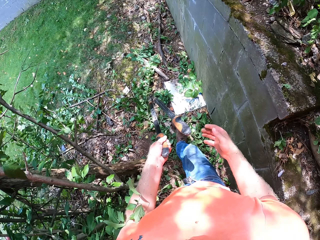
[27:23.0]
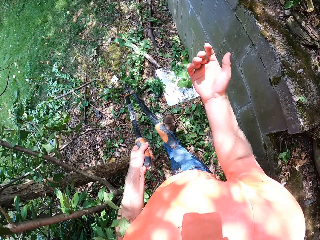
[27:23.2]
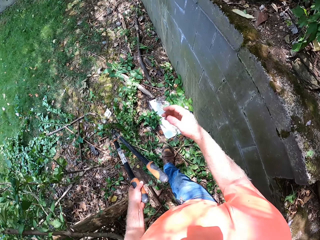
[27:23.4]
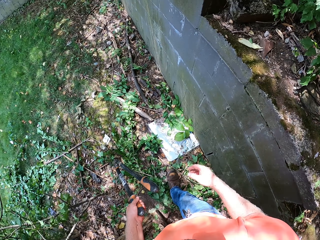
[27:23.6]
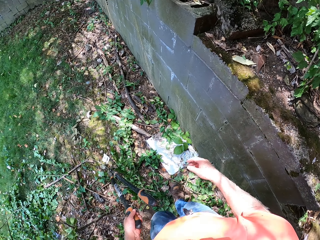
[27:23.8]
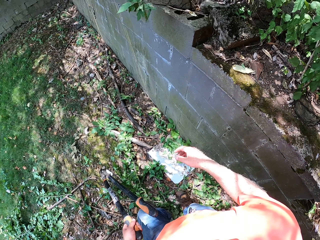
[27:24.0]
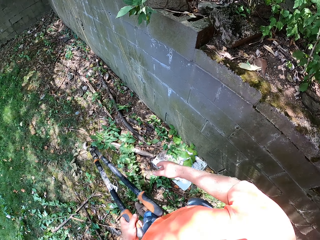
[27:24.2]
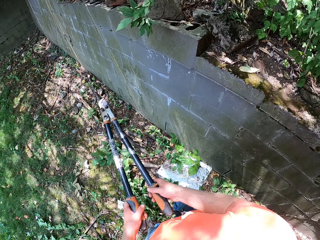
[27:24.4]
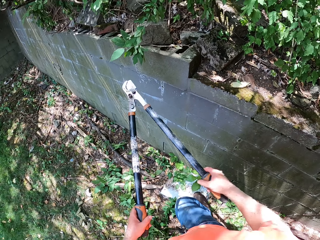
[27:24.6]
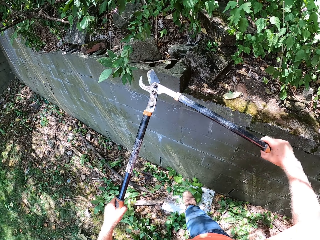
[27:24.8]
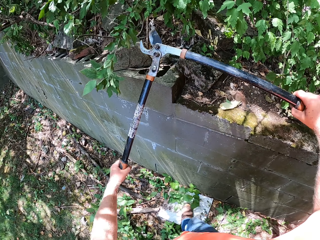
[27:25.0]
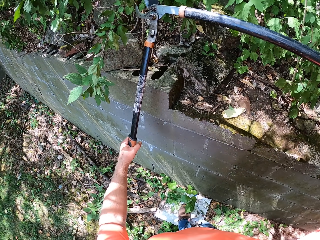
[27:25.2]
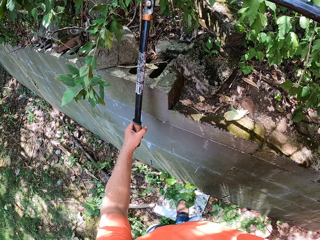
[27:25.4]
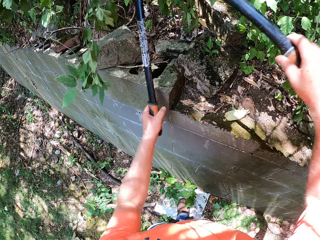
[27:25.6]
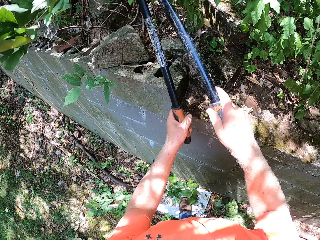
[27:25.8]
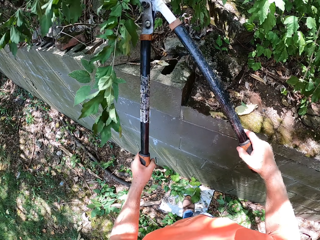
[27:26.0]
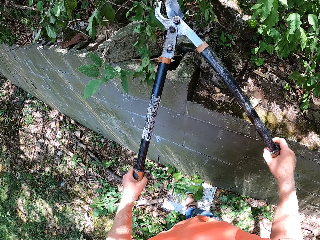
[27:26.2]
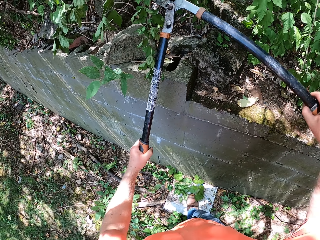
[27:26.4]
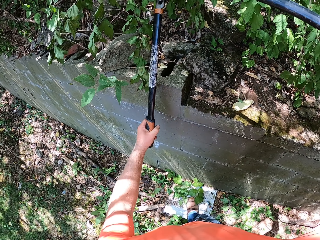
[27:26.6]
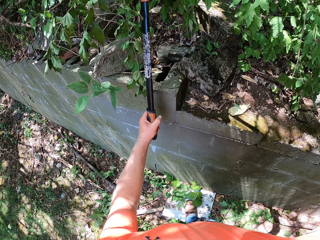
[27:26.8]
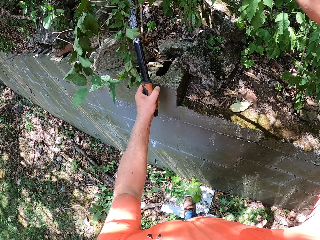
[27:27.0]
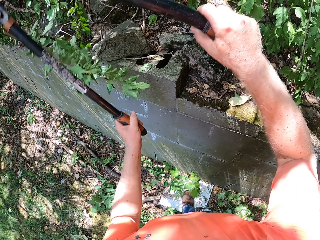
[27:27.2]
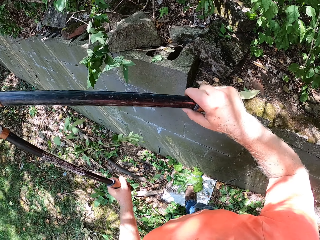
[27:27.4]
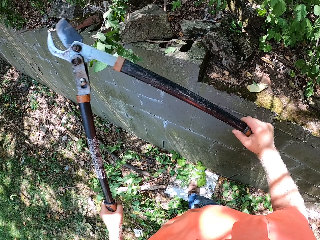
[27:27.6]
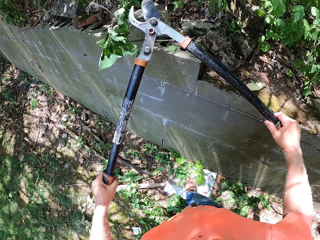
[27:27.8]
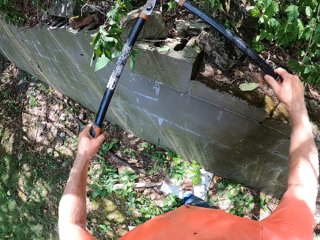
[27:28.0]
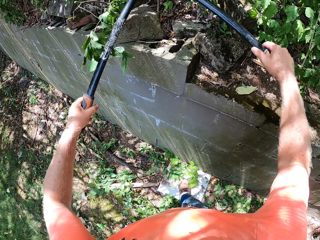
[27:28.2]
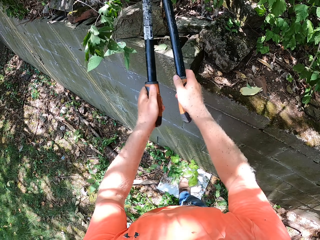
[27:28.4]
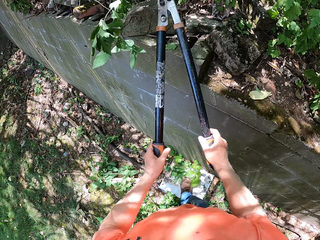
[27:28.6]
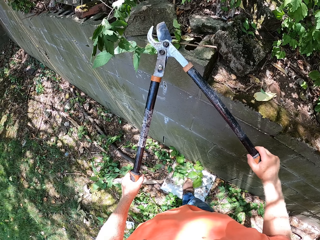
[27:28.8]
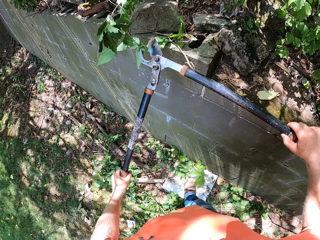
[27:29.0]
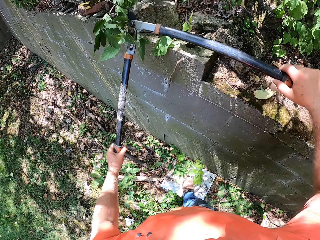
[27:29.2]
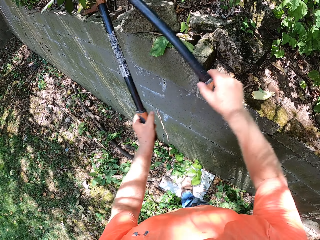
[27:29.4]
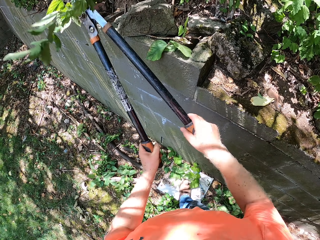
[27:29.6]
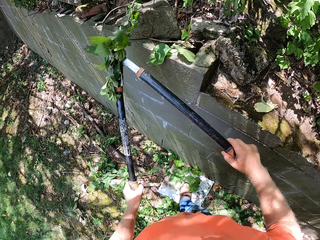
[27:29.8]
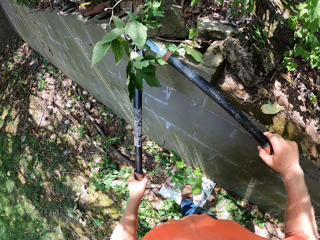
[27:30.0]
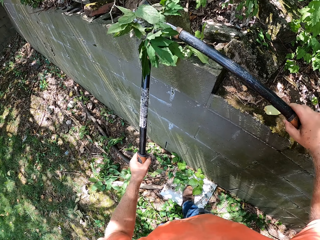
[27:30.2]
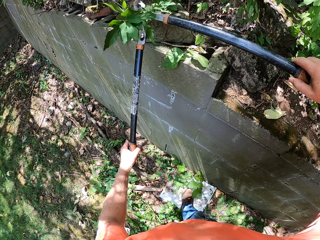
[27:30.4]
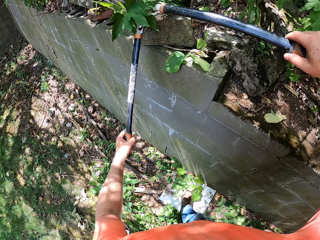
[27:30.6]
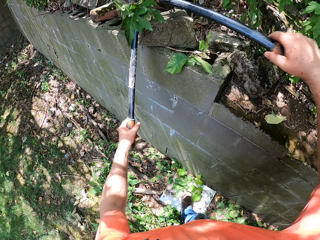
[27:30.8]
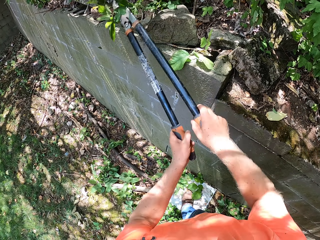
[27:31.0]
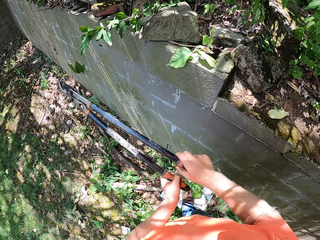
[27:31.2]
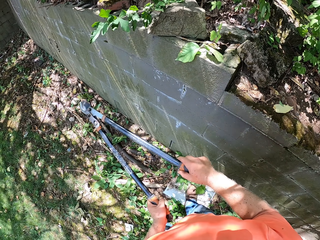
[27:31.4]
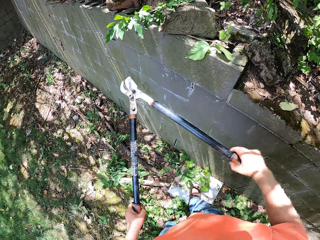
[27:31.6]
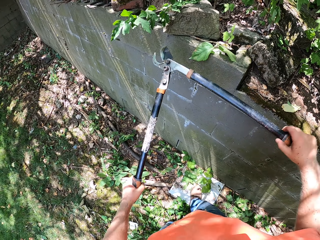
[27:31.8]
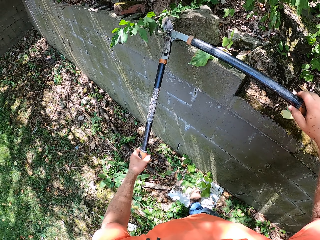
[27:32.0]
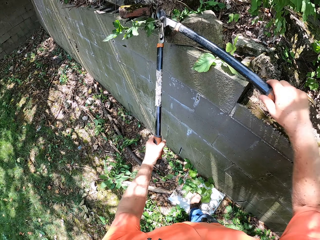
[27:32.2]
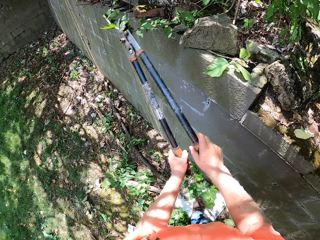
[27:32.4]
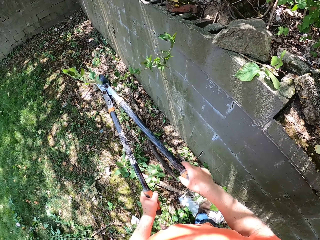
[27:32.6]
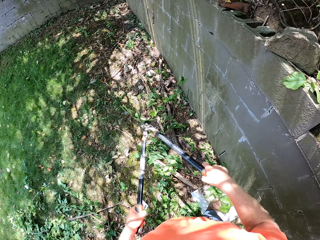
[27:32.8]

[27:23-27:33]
The camera wearer cuts the tree branches with the lawn shear in his hands.

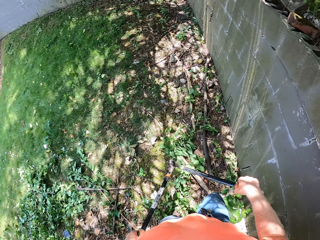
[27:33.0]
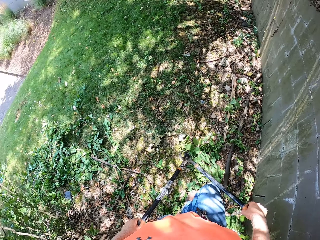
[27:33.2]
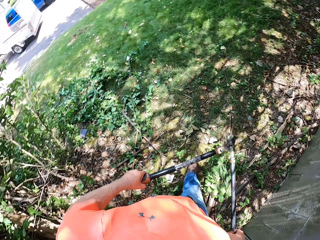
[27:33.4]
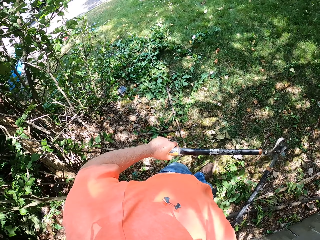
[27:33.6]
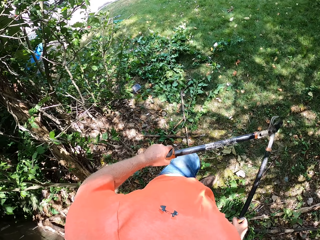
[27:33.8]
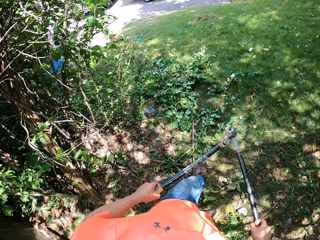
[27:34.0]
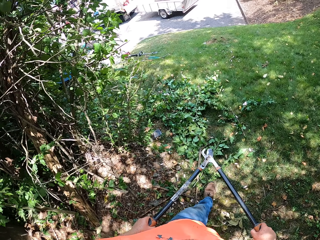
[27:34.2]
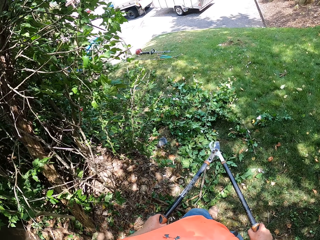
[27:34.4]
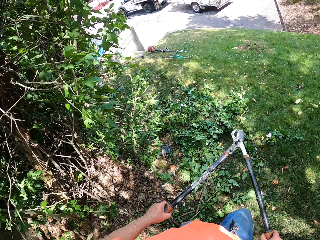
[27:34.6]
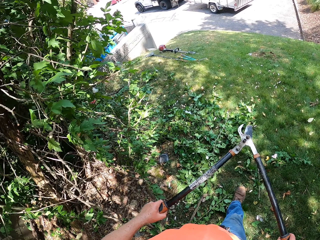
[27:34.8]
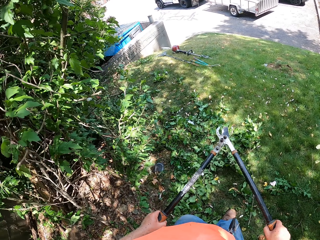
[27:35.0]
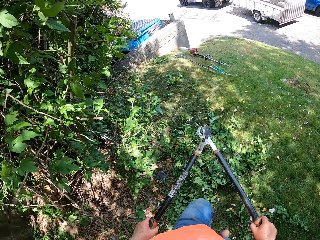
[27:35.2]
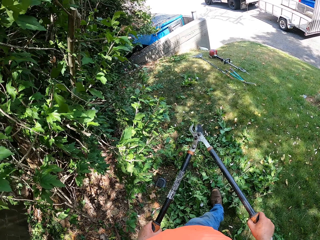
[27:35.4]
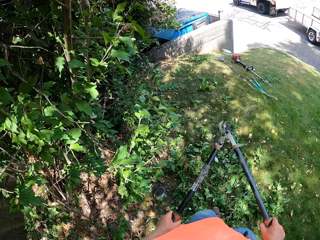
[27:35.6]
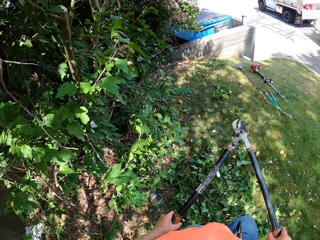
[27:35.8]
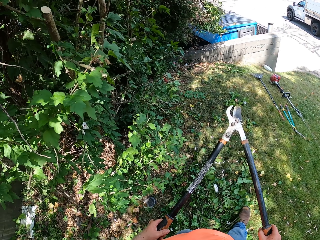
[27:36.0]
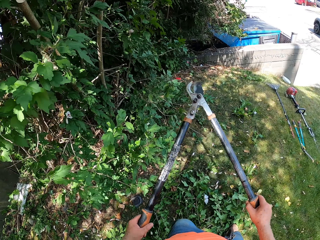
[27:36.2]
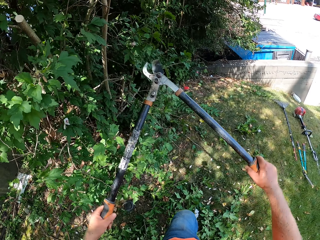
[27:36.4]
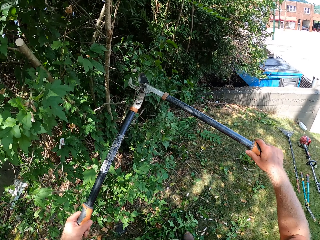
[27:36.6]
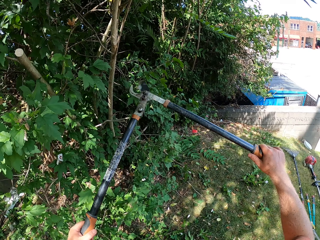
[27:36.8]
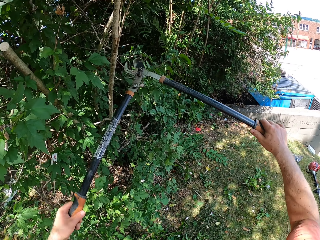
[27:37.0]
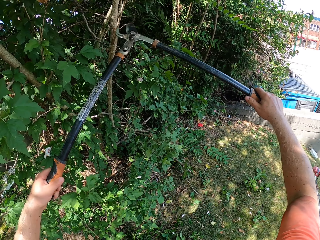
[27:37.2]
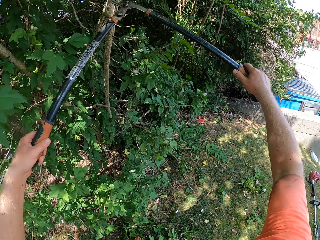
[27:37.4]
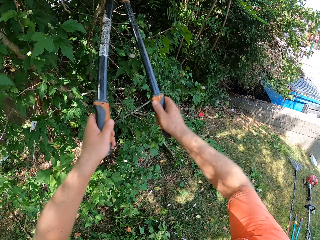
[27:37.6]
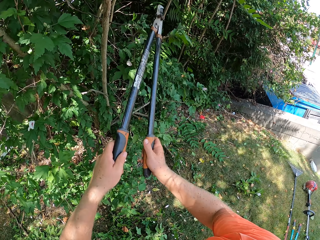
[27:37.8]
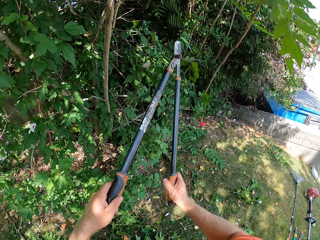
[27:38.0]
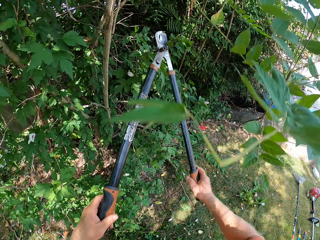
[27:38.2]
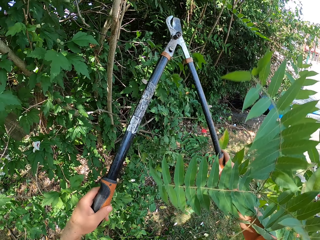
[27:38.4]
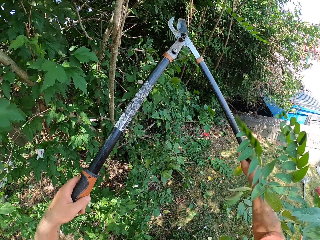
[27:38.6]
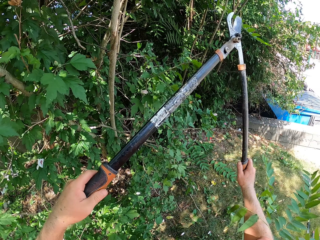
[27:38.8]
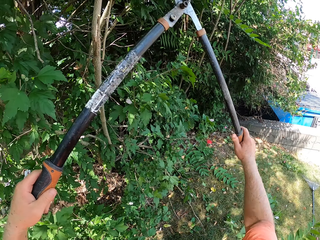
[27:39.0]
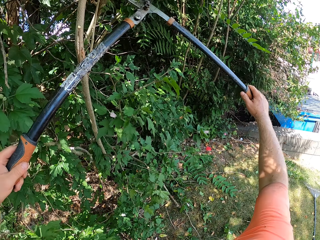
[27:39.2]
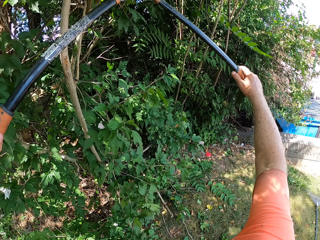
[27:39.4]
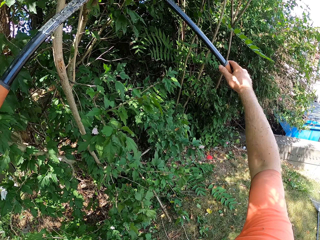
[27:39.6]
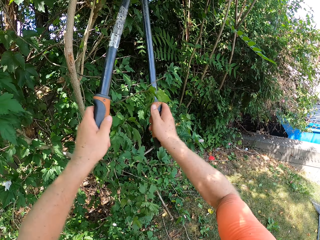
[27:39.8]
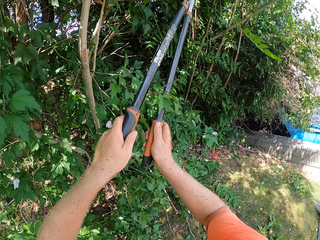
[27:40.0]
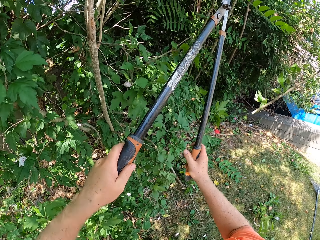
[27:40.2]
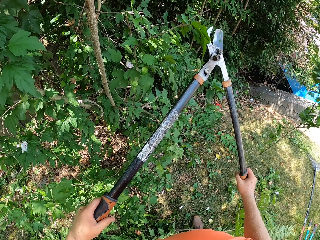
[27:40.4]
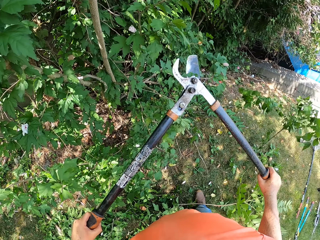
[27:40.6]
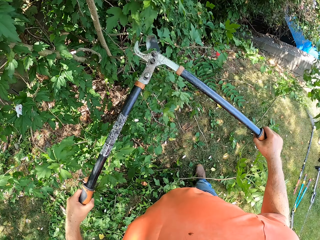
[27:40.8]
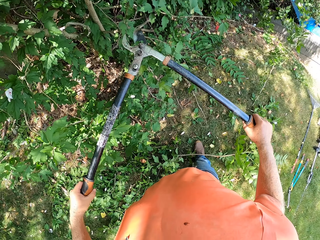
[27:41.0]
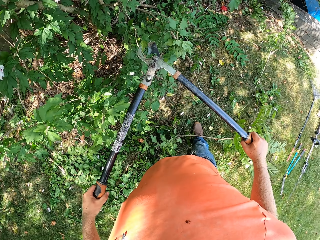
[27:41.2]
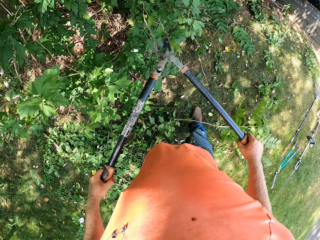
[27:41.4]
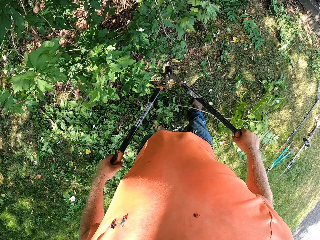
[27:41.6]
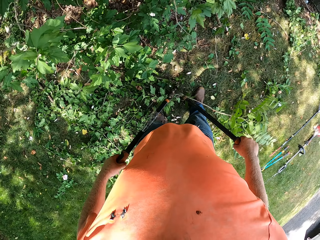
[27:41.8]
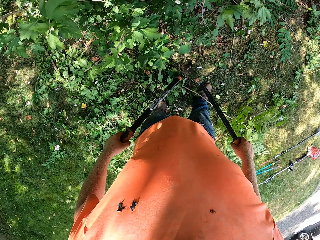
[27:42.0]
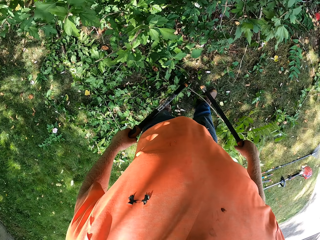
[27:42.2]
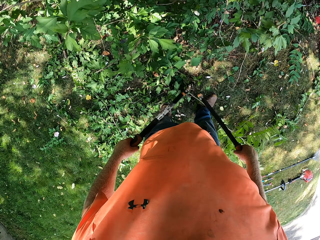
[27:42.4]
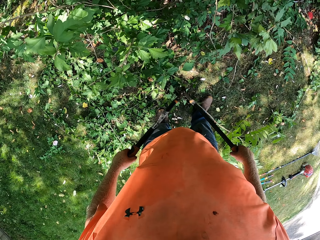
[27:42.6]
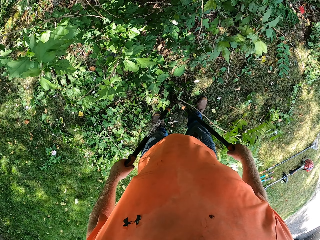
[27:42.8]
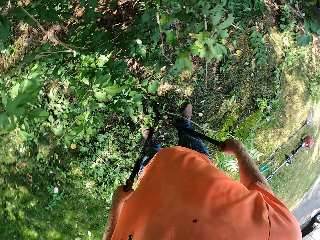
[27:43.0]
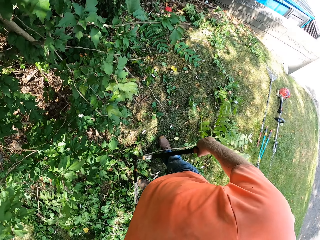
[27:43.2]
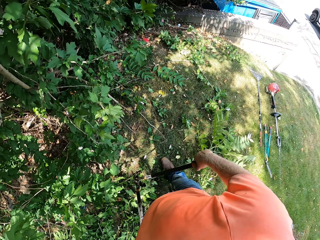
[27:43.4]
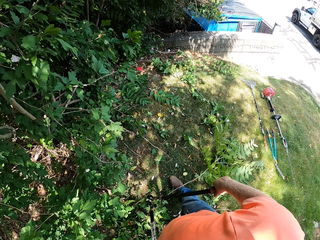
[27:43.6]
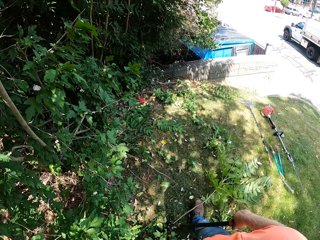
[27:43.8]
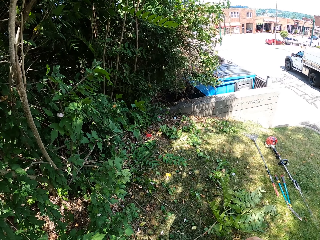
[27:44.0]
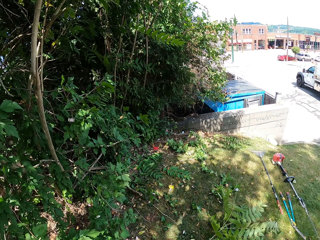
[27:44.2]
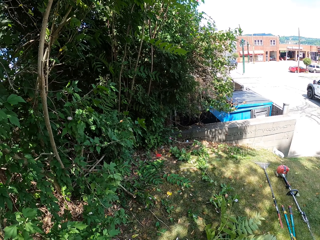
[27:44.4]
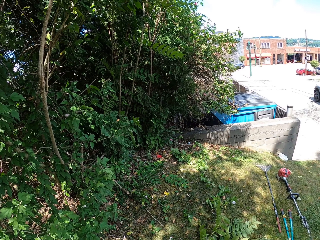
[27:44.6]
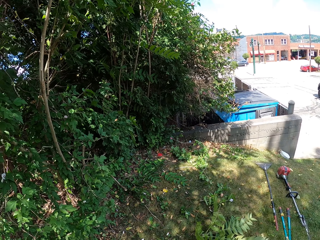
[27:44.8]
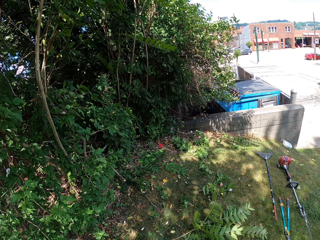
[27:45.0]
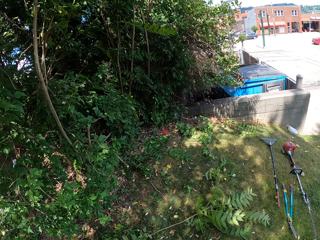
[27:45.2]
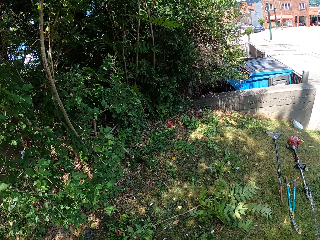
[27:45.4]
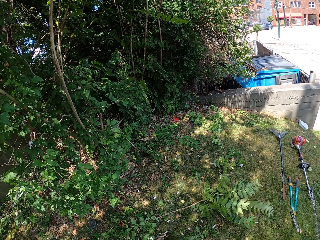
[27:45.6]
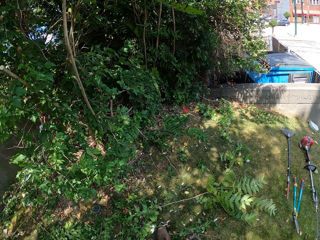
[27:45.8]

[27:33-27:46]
The camera wearer moves to another side of the tree. He cuts the tree branches with the lawn shear in his hands. He pauses.
